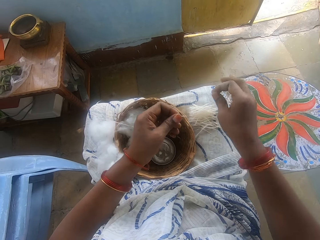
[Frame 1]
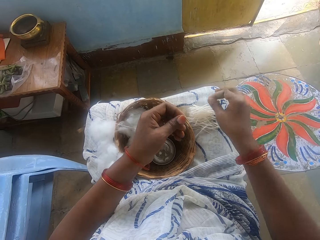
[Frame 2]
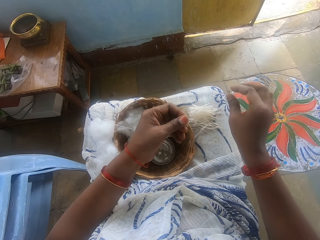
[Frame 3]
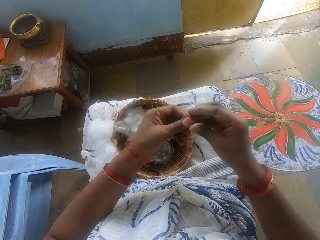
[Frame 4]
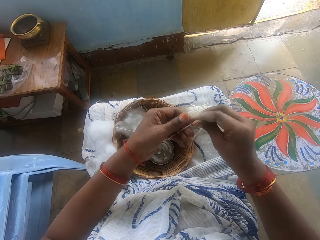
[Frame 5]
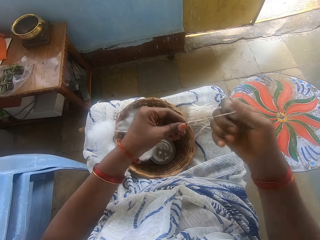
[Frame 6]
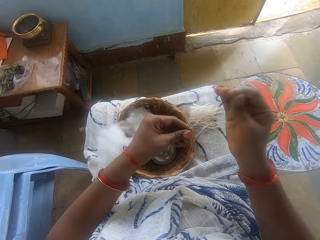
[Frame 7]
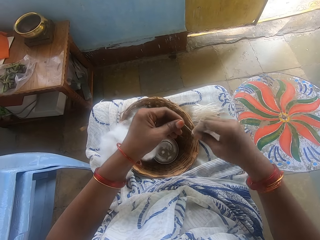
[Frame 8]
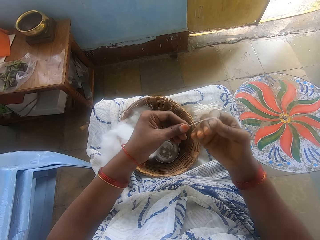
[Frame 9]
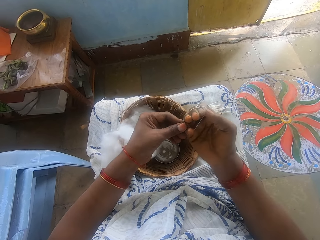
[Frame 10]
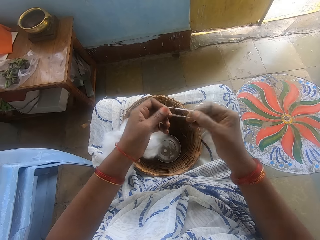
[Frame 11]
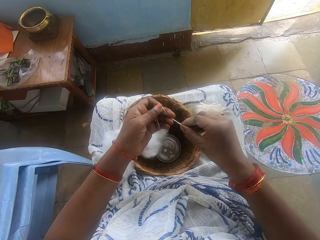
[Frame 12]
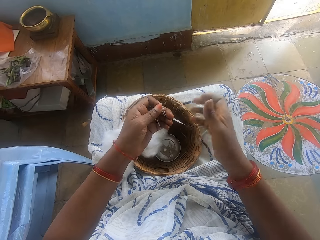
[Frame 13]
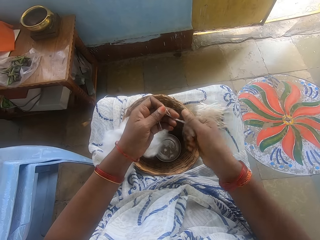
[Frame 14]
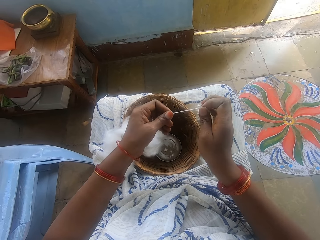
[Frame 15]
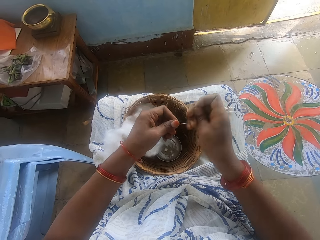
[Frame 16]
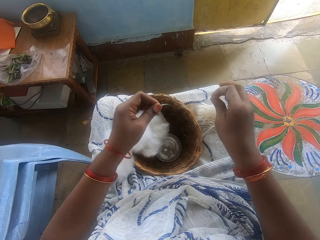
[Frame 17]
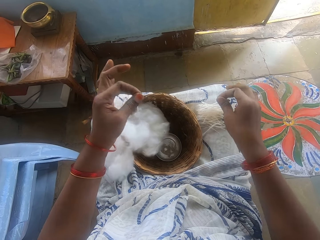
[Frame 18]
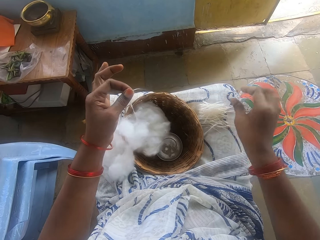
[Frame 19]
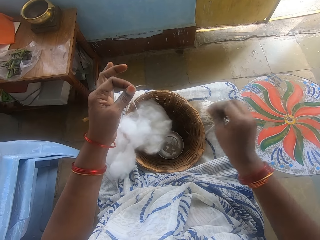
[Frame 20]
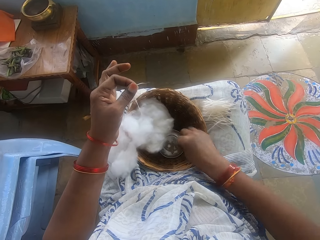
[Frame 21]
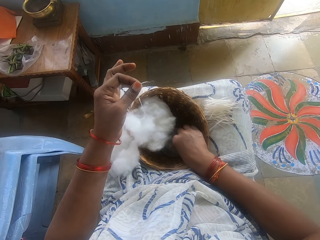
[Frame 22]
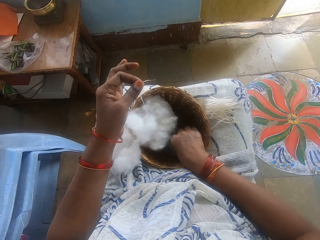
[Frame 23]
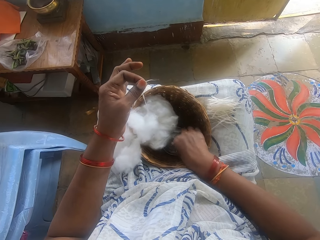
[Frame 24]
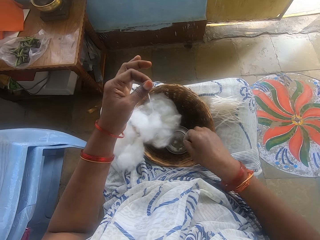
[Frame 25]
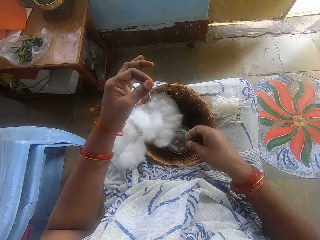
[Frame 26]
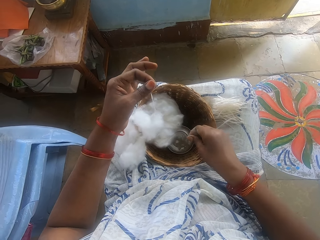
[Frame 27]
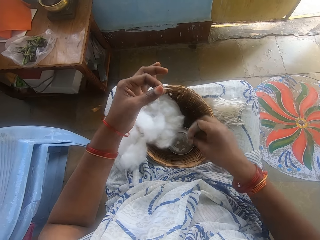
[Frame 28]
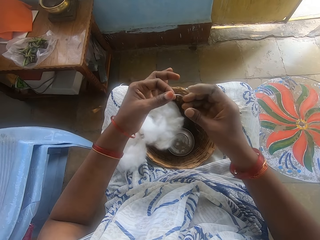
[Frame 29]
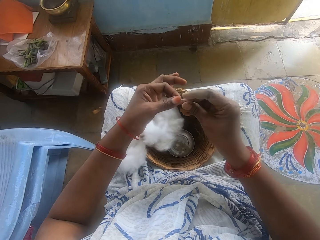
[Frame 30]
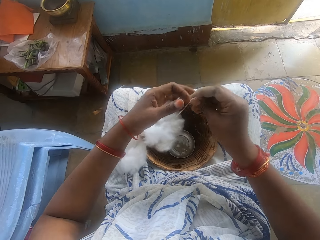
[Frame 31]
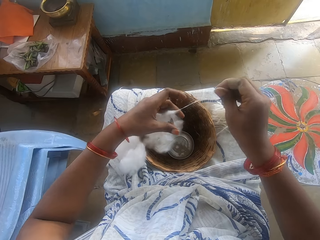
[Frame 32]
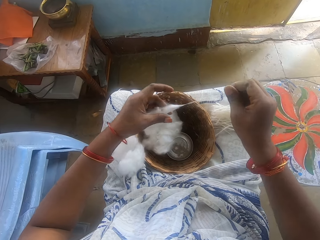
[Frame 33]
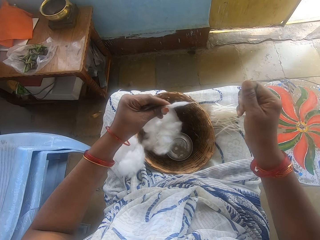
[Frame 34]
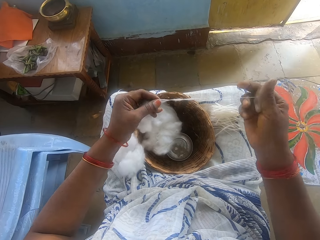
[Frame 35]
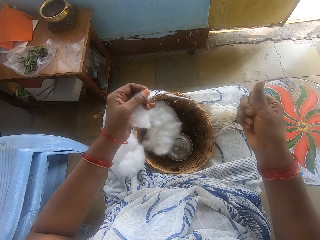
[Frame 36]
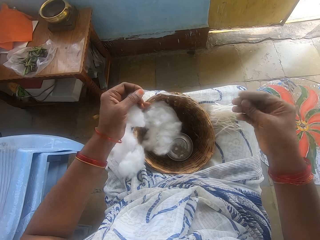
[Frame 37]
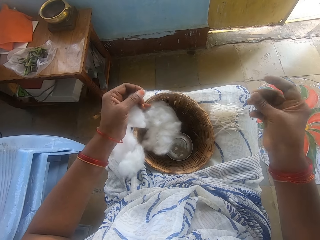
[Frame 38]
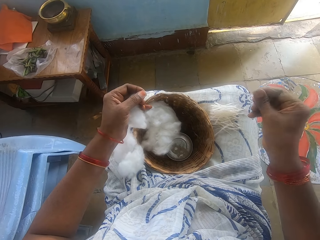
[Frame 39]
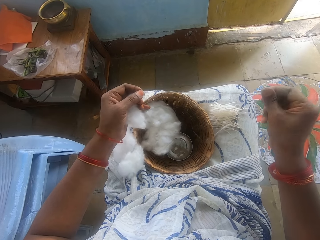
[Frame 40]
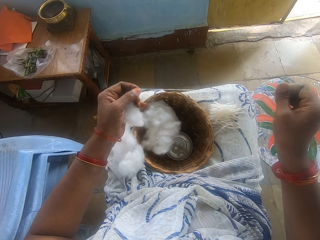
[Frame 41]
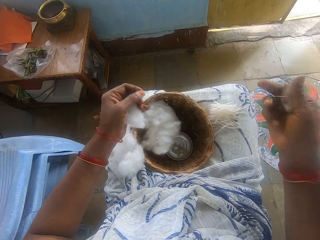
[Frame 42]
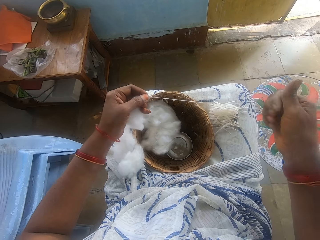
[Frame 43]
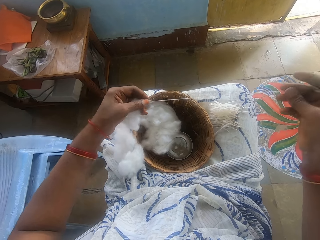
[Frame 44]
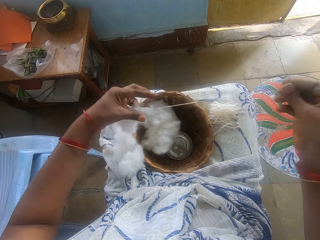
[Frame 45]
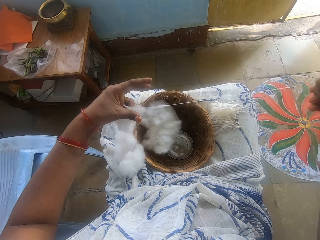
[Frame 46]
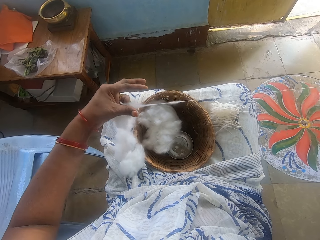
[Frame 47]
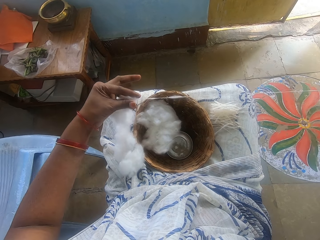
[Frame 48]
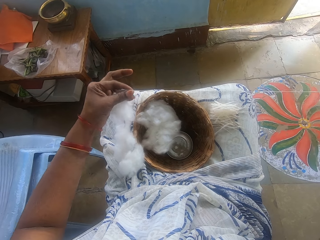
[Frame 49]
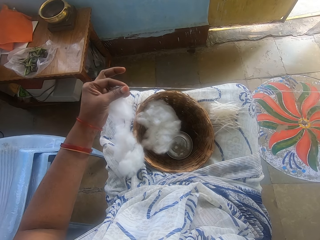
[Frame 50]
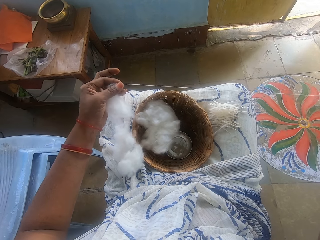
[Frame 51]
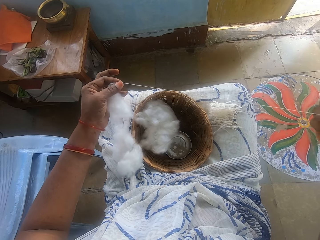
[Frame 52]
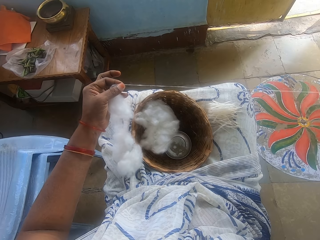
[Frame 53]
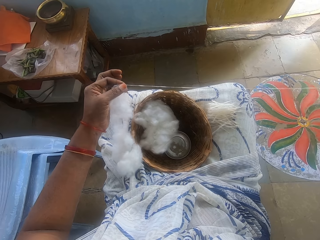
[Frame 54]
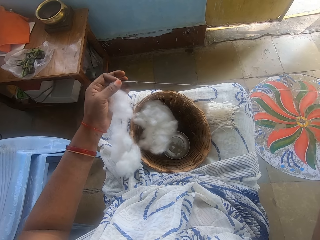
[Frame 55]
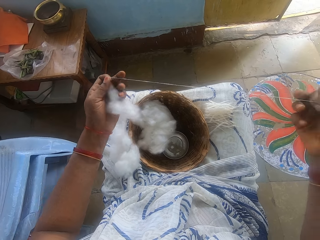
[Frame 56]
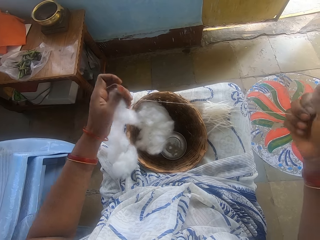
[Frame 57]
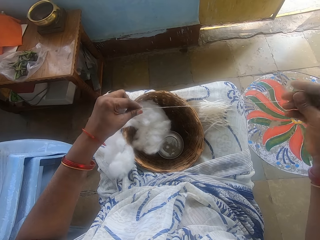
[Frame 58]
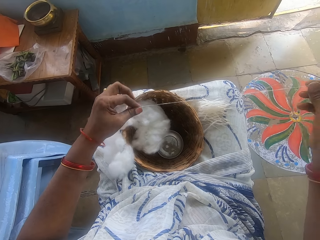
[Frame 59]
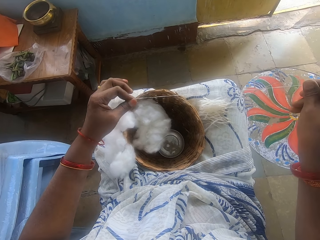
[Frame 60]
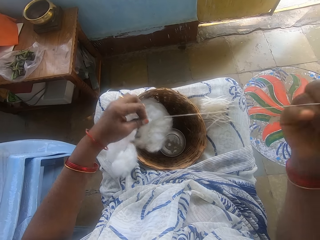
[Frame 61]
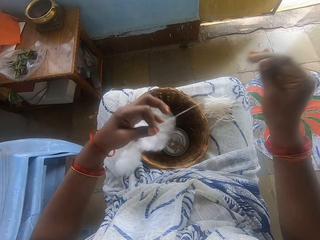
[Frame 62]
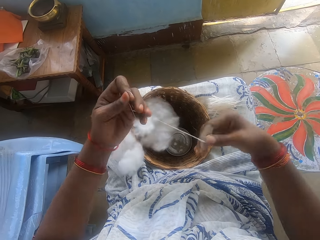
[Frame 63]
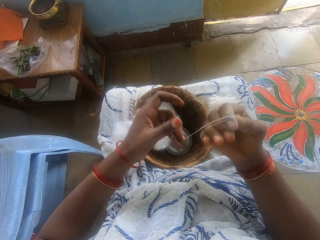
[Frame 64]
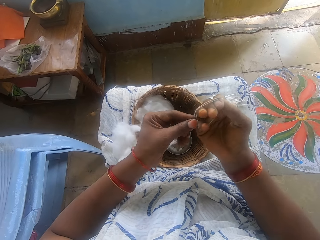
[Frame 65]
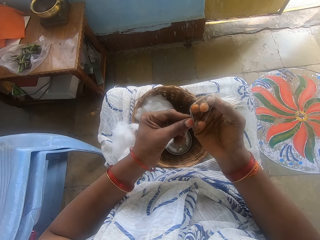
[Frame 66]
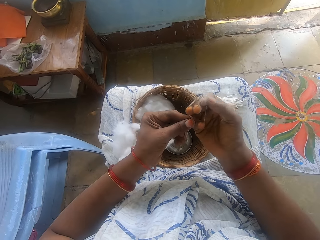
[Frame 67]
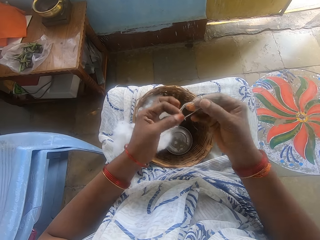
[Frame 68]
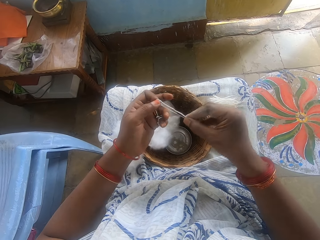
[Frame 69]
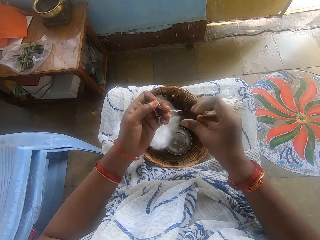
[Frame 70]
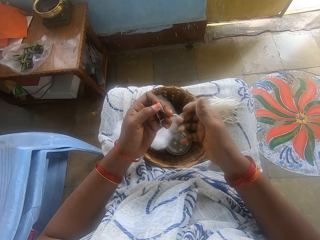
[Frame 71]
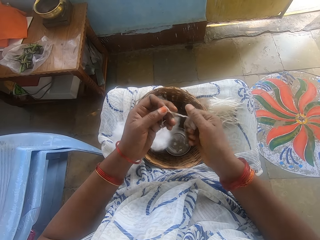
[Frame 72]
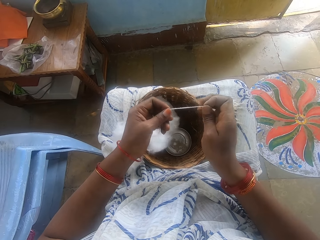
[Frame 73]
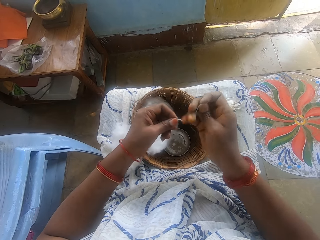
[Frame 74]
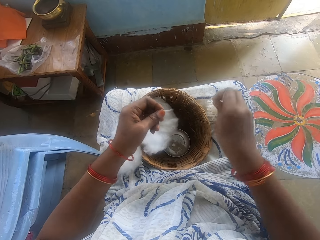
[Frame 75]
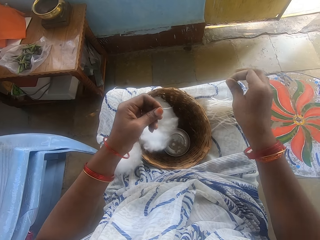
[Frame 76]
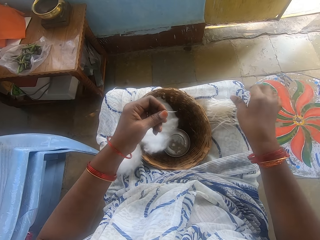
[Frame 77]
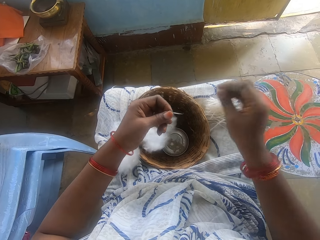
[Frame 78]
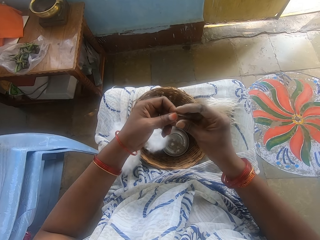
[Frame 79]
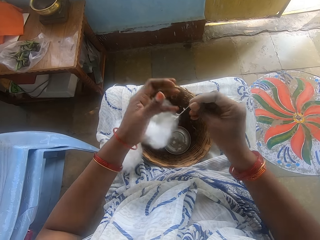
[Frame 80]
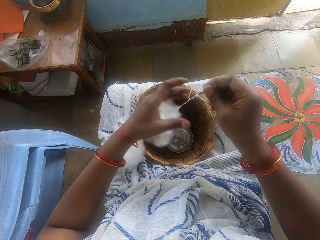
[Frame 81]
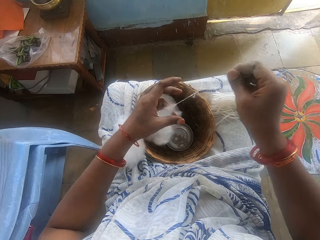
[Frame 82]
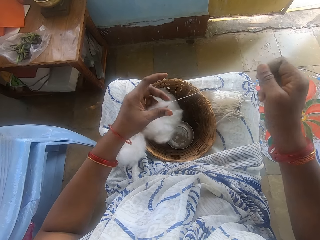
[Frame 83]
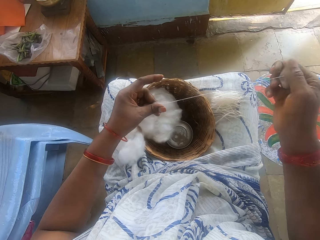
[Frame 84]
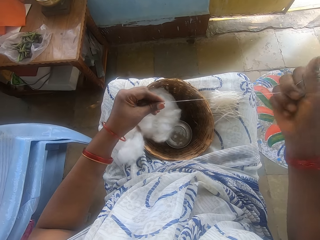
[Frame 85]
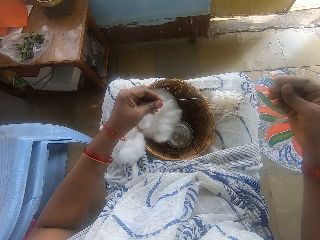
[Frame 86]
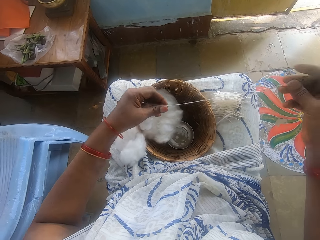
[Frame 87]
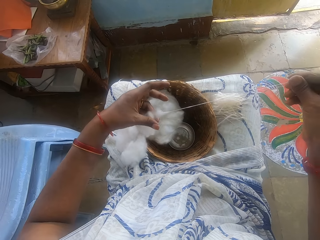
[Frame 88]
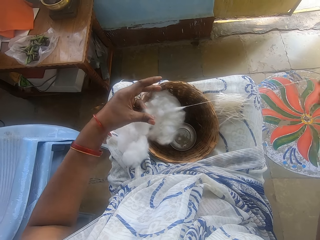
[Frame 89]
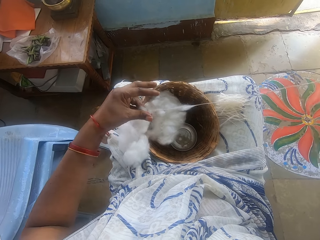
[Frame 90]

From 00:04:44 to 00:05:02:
The camera wearer drops the cotton wool on her lap. She measures the cotton wool. She measures the cotton wool again. She takes the cotton from the right hand. She spins the cotton. She cuts the cotton by hand. She drops the cotton wool on her lap. She touches water from a small bowl in a basket on her lap. She spins the cotton. She threads the cotton wool. She winds the cotton on her hand. She takes the cotton from the right hand. She measures the cotton wool. She spins the cotton. She cuts the cotton by hand. She drops the cotton wool on her lap. She threads the cotton wool. She spins the cotton.

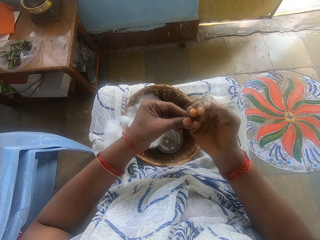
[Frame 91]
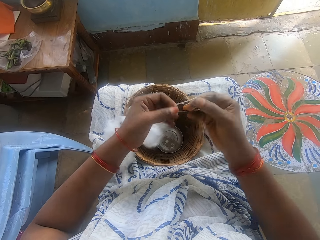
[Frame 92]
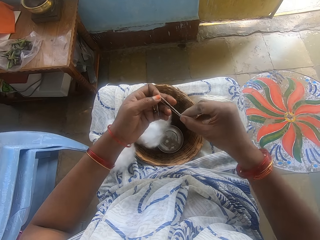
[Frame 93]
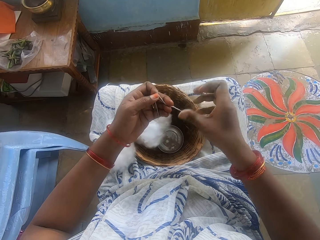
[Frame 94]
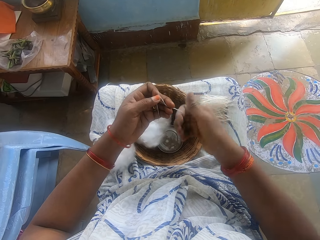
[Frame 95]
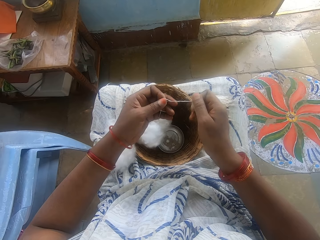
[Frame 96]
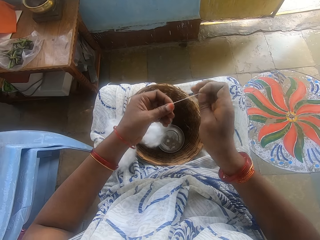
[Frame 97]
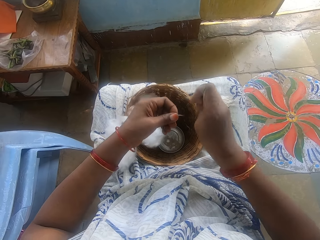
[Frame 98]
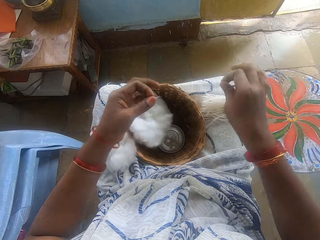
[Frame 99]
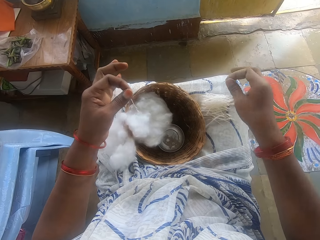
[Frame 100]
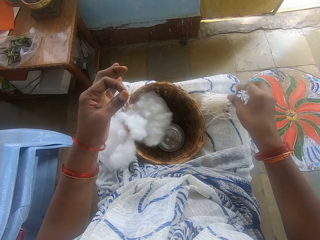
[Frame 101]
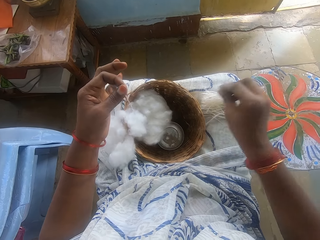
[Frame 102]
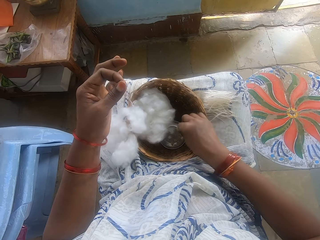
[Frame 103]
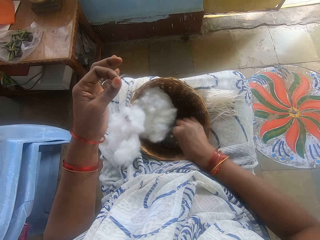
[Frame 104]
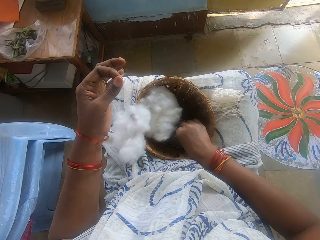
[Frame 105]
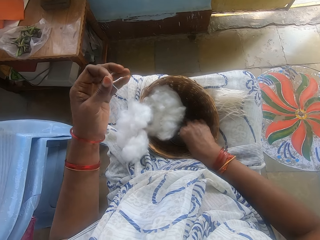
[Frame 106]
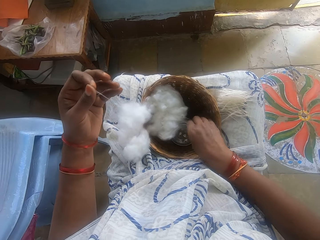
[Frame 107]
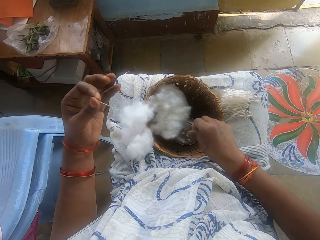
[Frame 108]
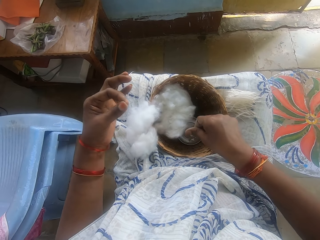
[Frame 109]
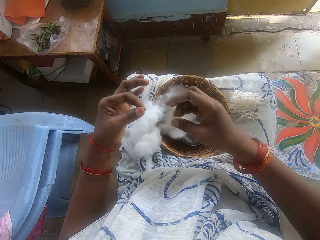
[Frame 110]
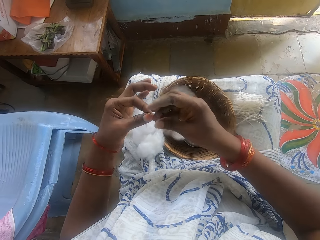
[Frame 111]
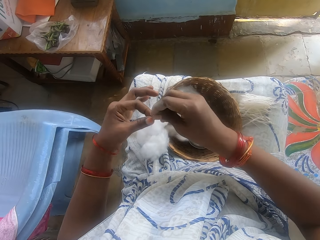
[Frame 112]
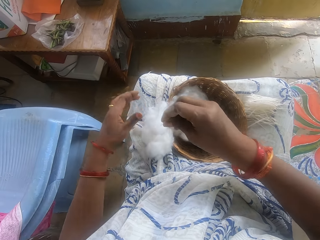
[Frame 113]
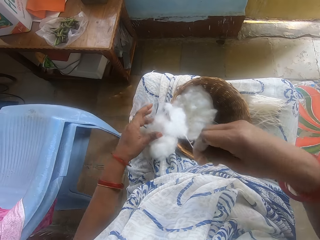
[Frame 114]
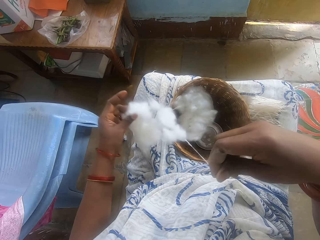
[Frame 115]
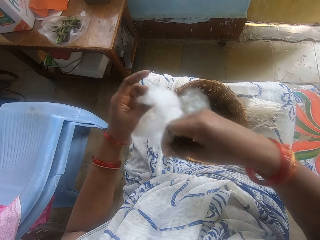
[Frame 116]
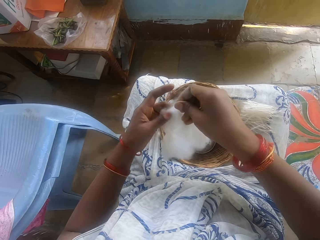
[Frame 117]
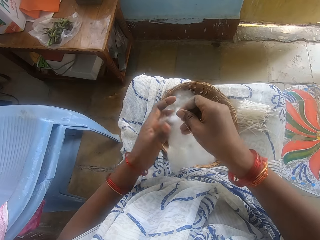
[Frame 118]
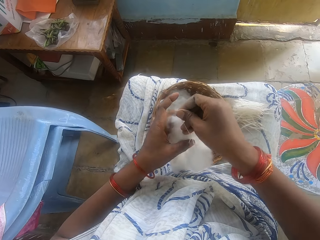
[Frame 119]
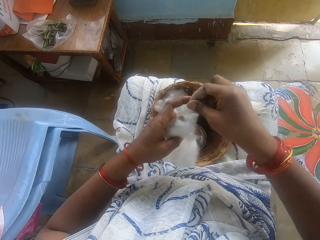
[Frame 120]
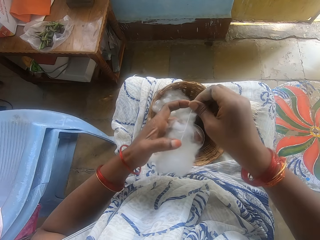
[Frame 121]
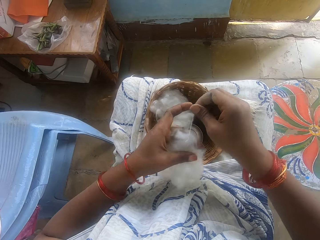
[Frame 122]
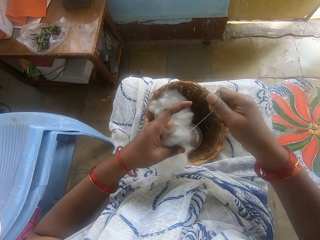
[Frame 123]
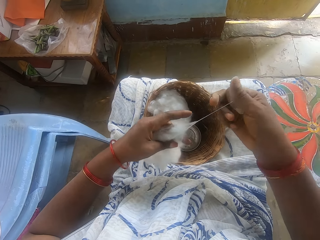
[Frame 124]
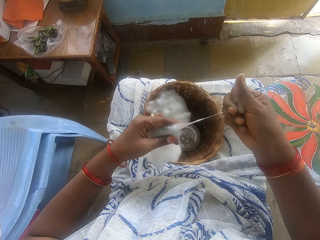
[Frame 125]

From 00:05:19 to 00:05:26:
The camera wearer winds the cotton on the right hand. She takes the cotton from the right hand. She spins the cotton. She cuts the cotton by hand. She drops the cotton wool on her lap. She touches water from the small bowl. She pulls the cotton. She picks up the cotton. She threads the cotton wool. She holds the cotton on the hand. She spins the cotton.
